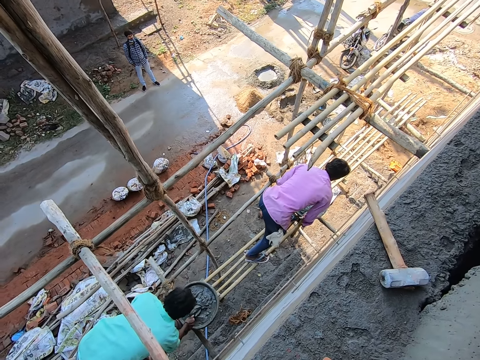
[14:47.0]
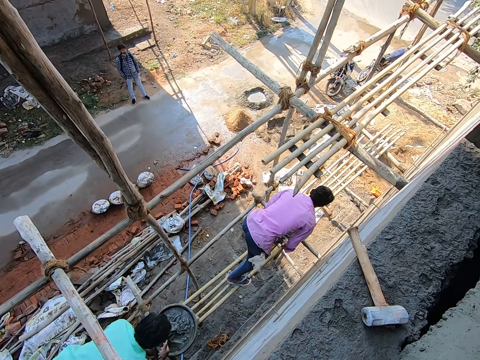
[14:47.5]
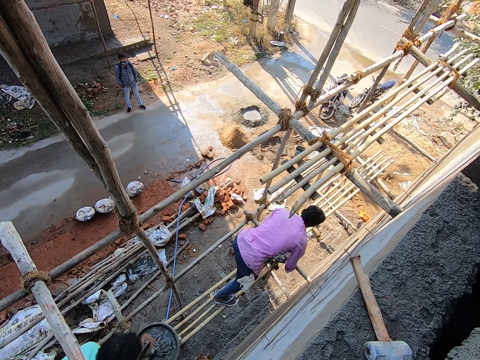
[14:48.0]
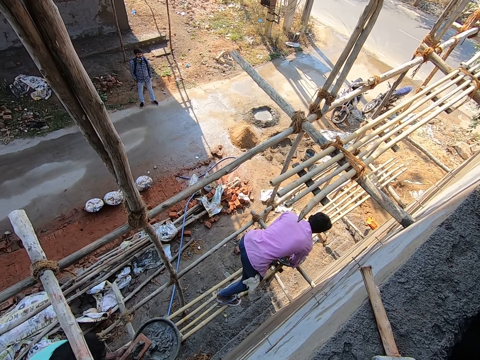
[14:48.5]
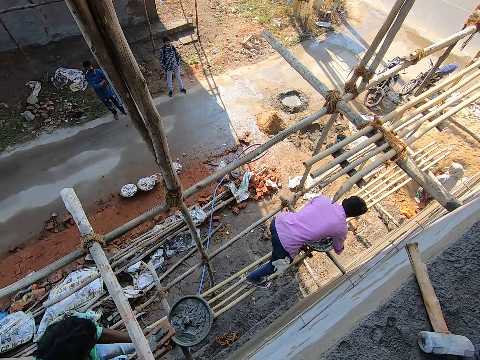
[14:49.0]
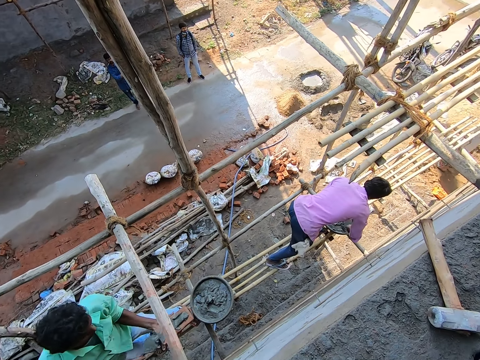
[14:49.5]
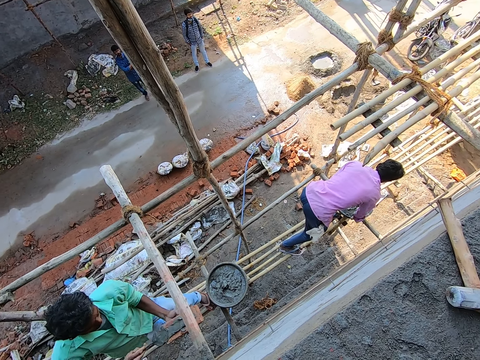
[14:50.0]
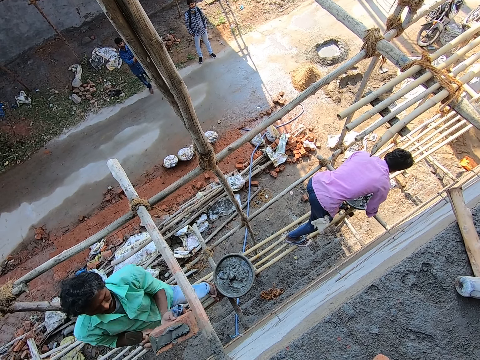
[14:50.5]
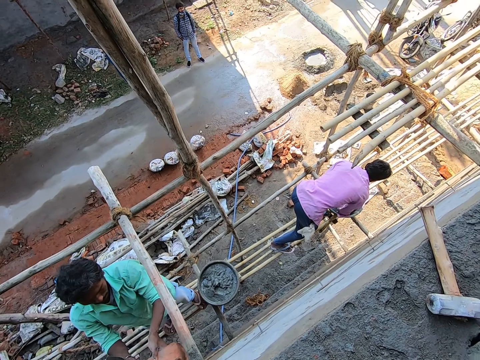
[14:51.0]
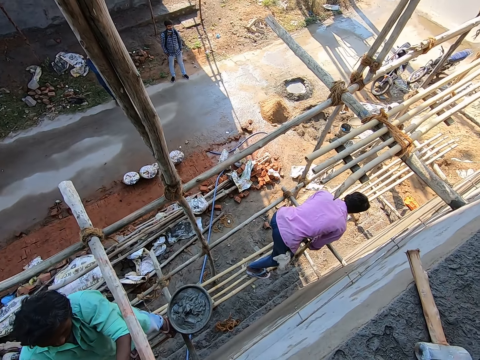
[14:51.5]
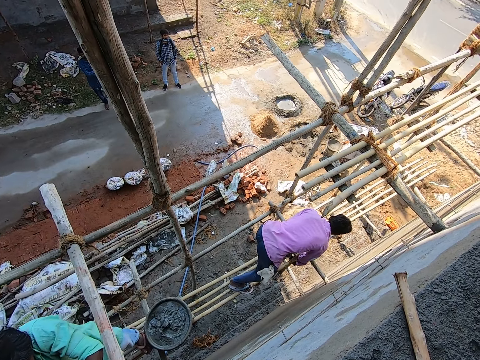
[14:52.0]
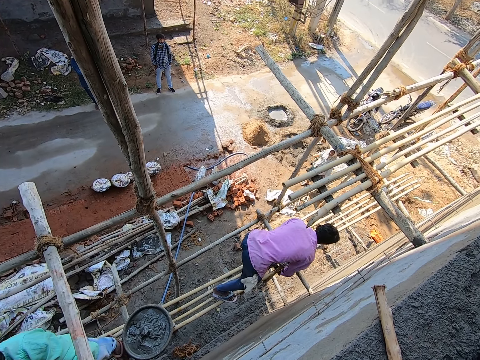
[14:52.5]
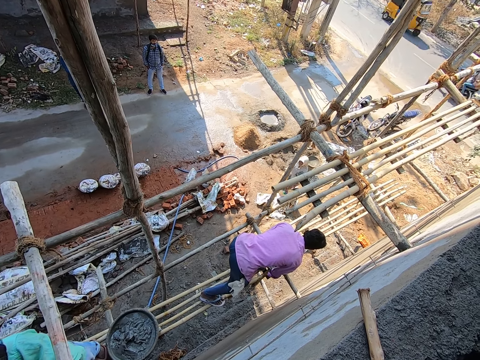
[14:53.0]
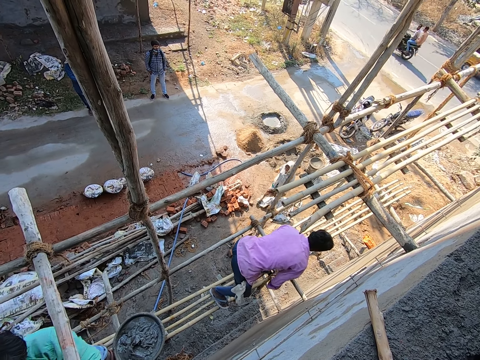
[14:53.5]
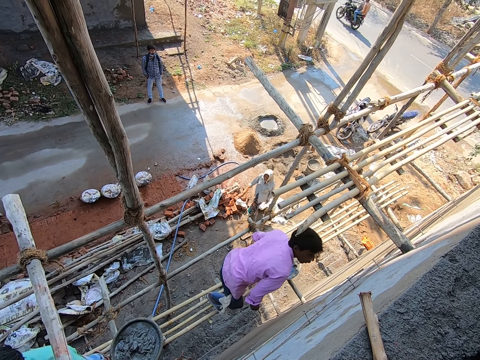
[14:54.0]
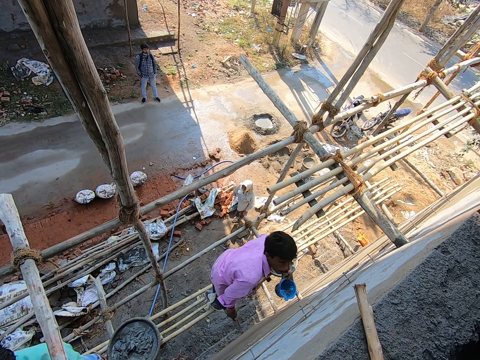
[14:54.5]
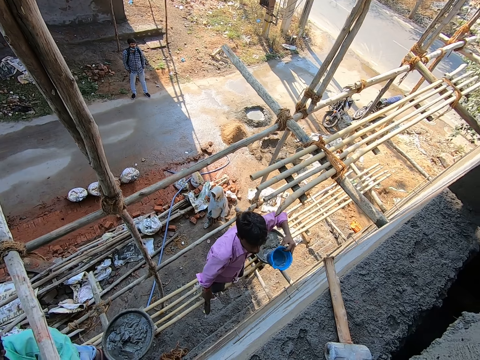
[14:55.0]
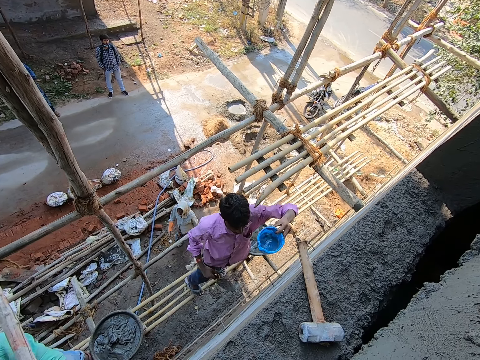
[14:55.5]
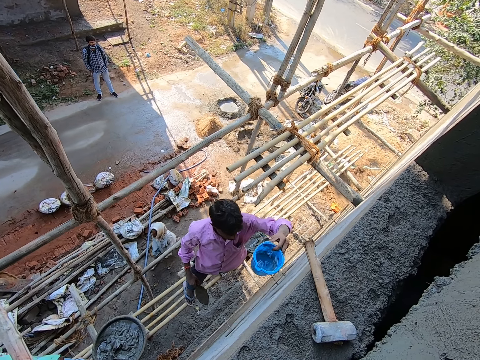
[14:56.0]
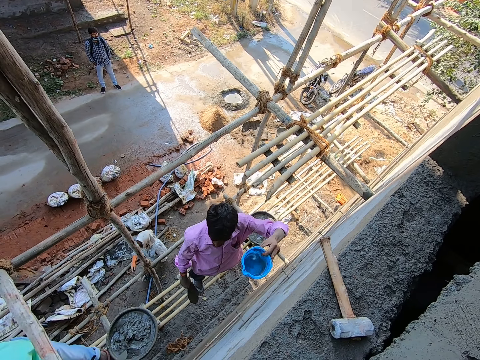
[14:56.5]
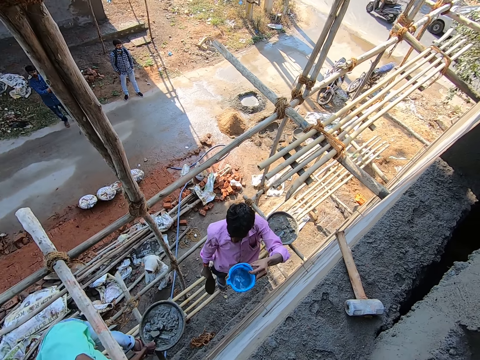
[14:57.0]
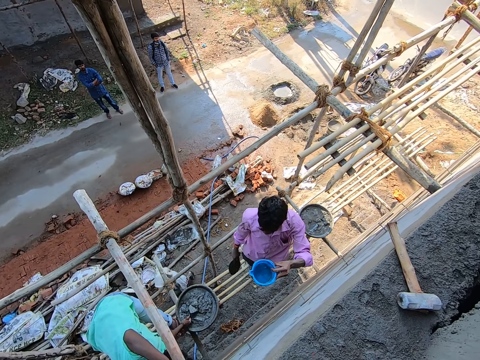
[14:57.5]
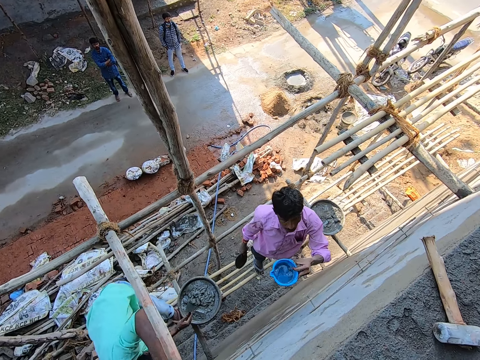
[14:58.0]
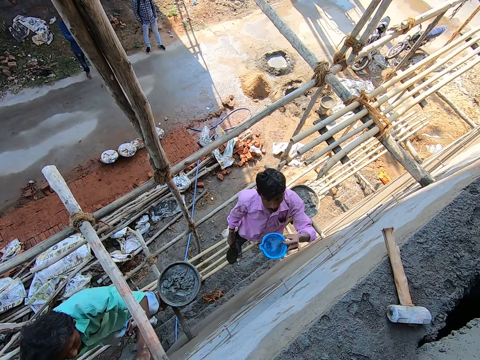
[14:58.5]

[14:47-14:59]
A man applies the concrete on the brick. The camera wearer stares at the road.

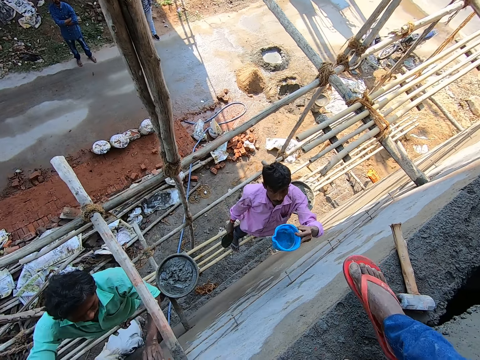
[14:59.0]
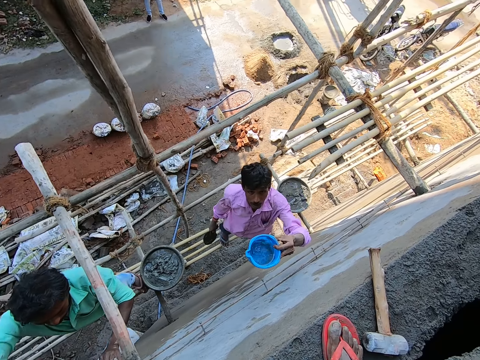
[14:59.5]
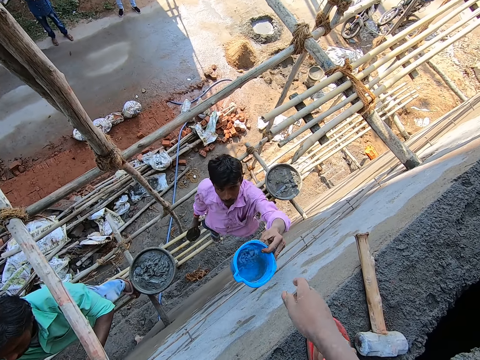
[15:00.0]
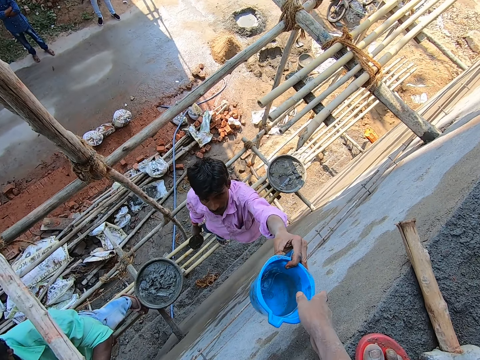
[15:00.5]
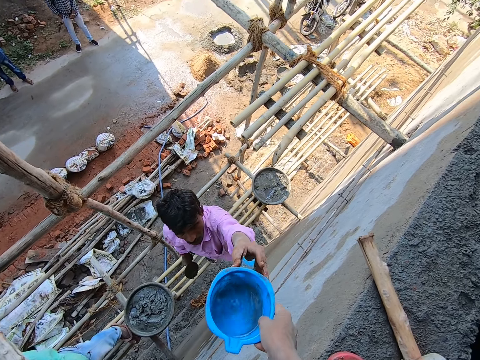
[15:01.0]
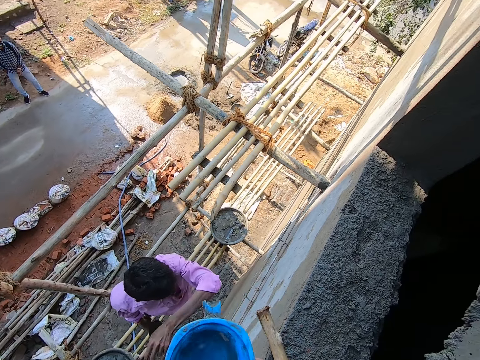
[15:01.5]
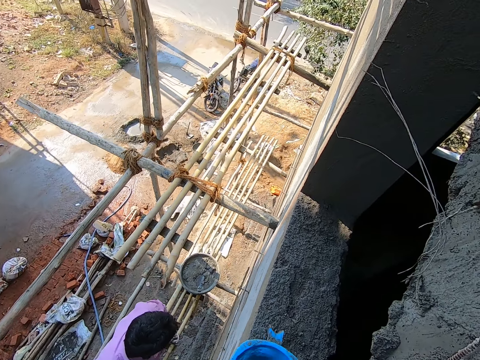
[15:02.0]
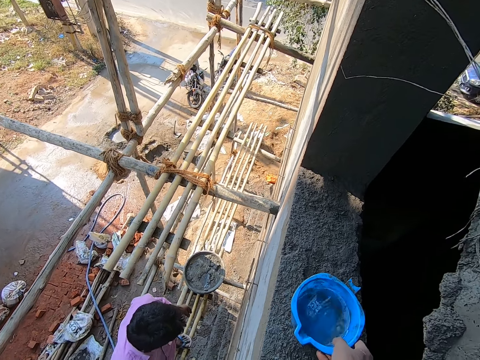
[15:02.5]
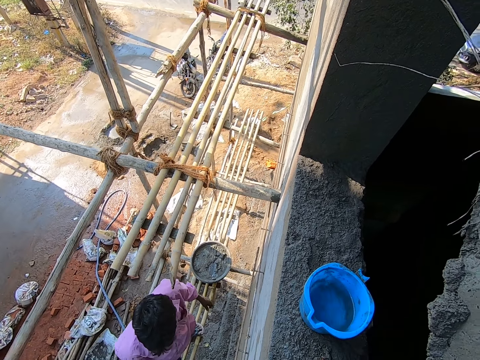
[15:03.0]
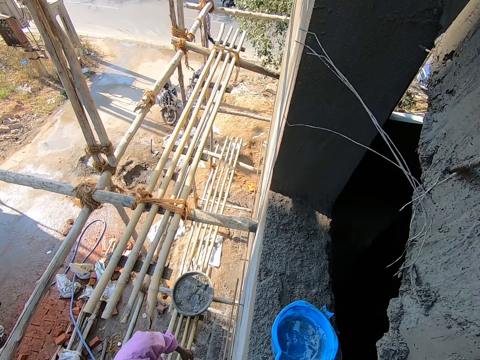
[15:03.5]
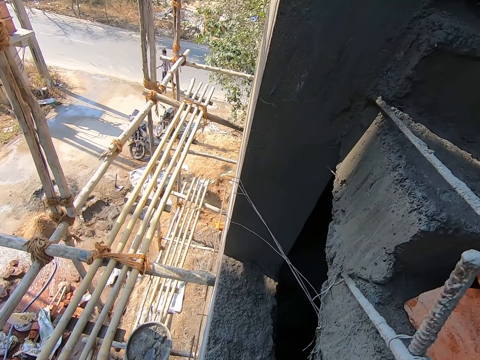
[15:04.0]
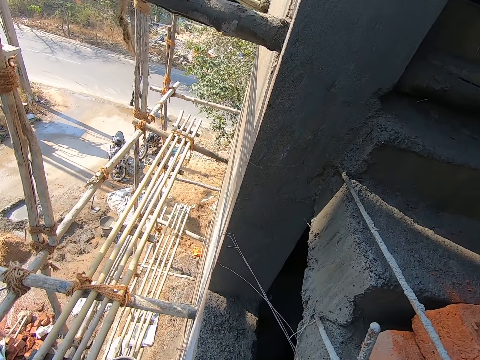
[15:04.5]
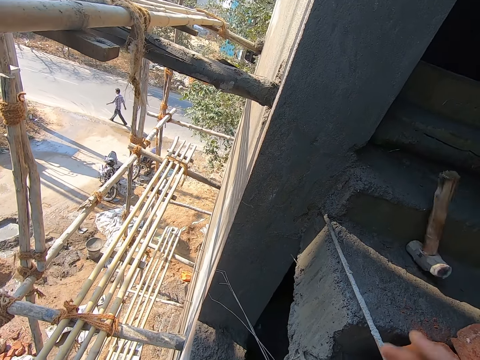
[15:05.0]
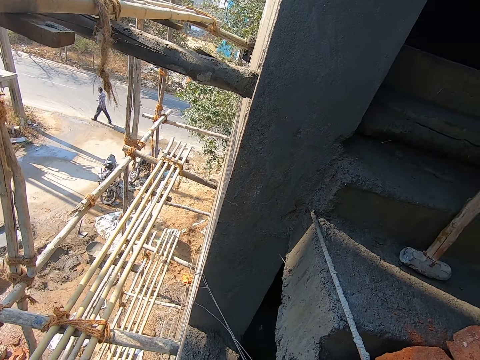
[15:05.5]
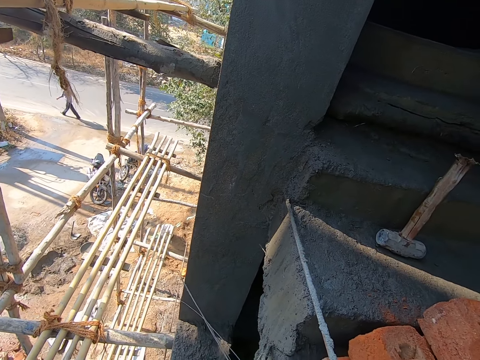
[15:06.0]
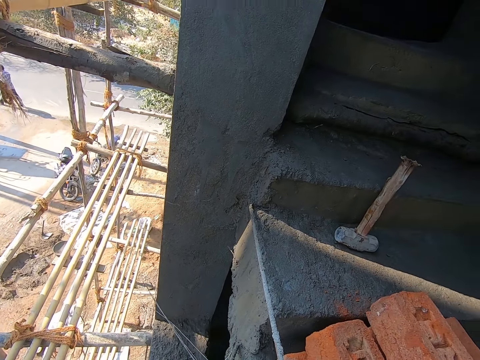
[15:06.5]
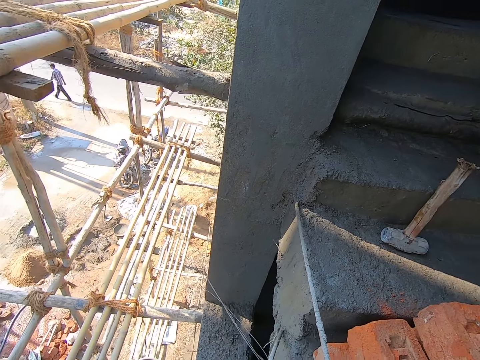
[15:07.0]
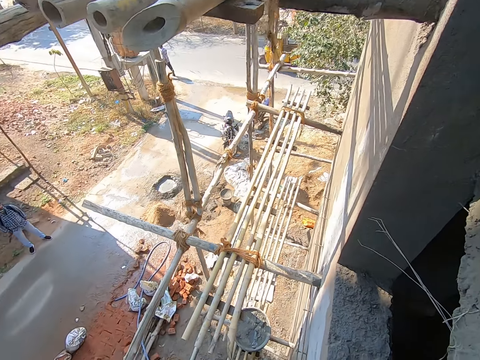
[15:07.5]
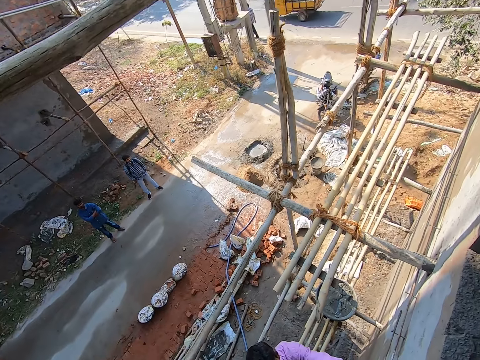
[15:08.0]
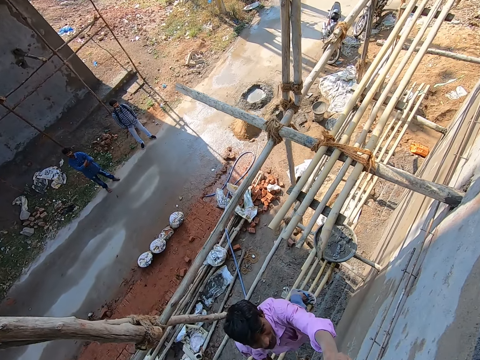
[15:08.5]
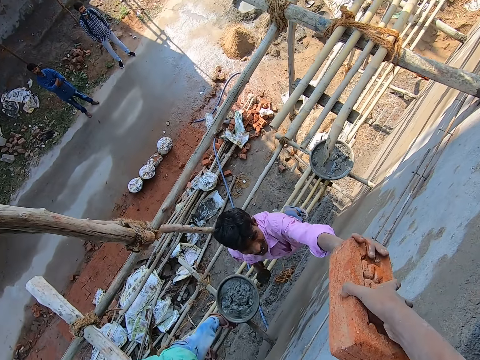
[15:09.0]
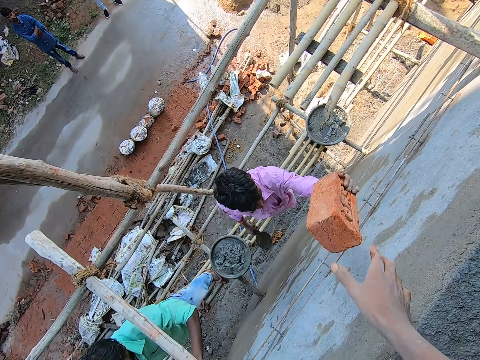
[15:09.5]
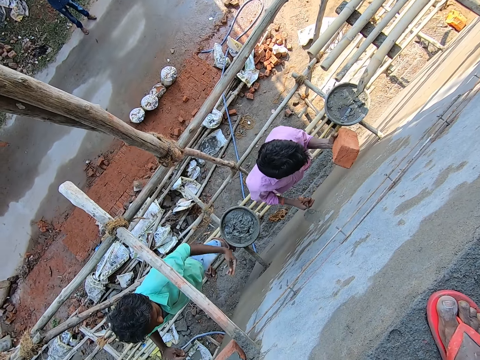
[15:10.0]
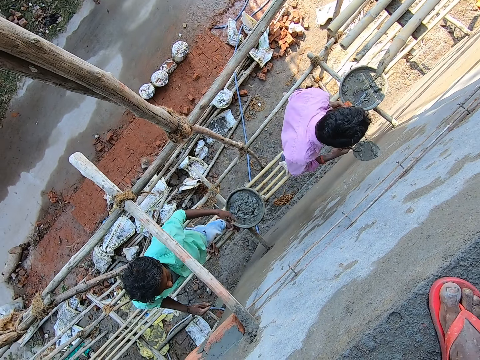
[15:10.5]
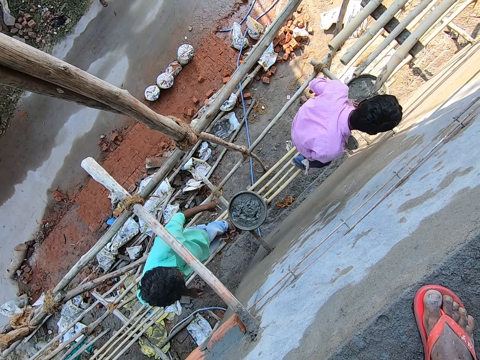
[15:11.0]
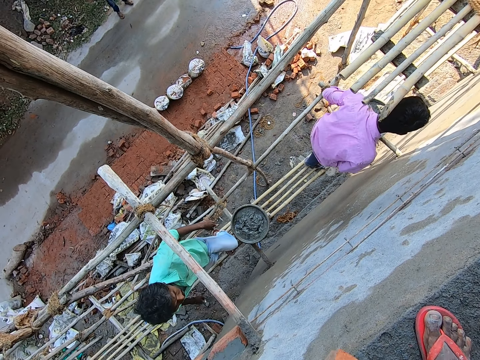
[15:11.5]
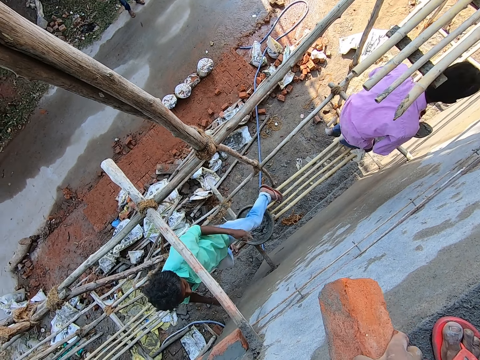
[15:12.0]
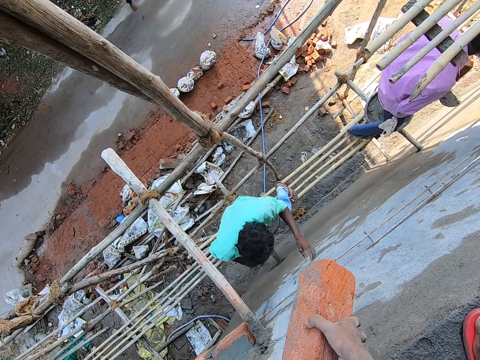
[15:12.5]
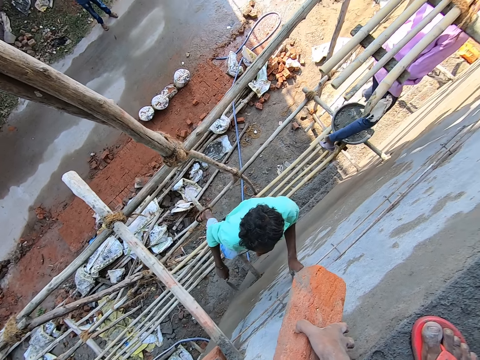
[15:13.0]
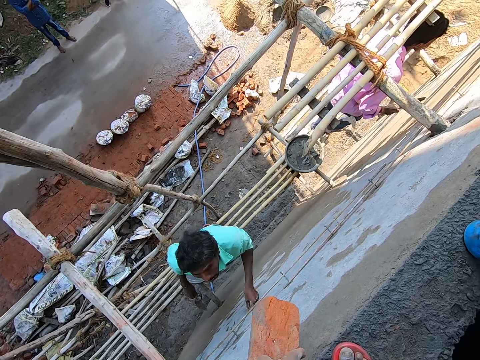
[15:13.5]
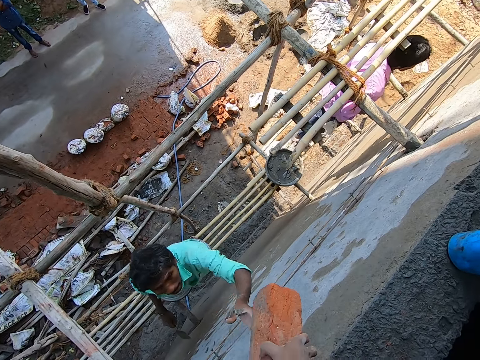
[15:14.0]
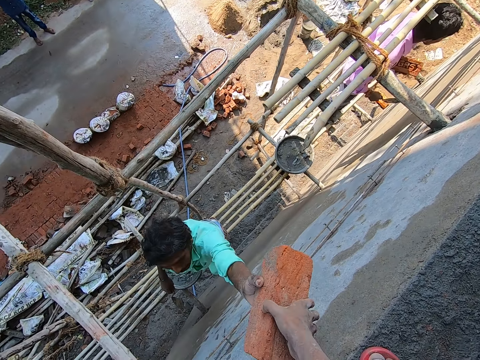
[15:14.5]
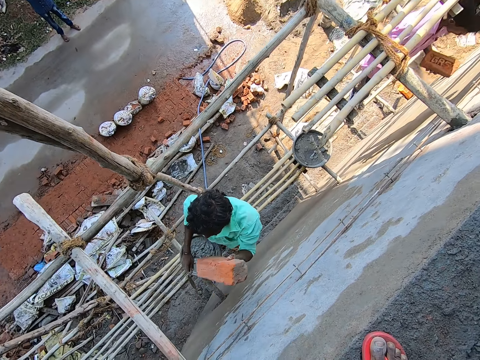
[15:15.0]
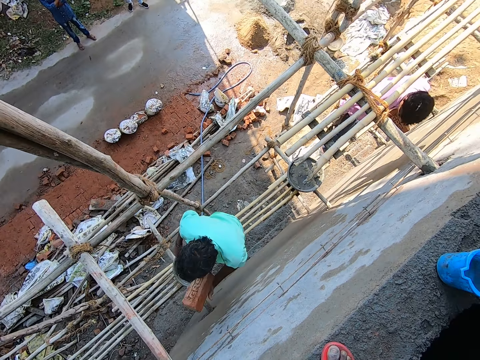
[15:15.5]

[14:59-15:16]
The camera wearer takes the cup of water from a man with his right hand. He drops the cup of water on the floor with his right hand. He drops a hammer on a staircase with his right hand. He passes a brick to the man with his right hand. The man walks on the construction stand. The camera wearer holds a brick with his right hand. He passes the brick to another man with his right hand.
